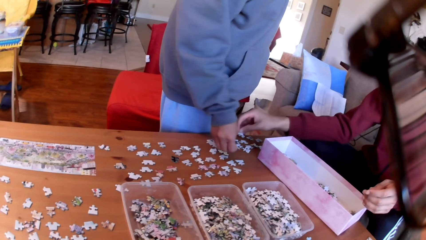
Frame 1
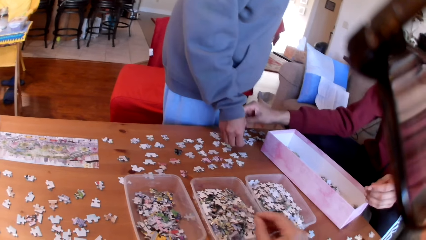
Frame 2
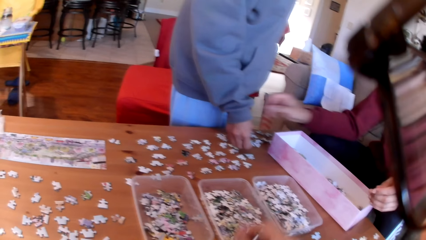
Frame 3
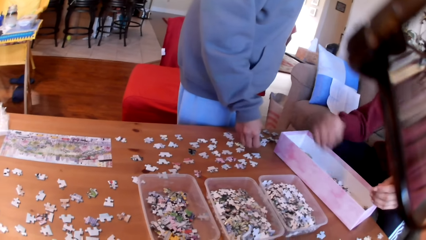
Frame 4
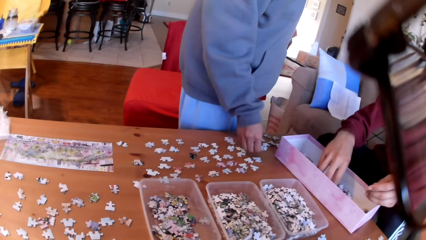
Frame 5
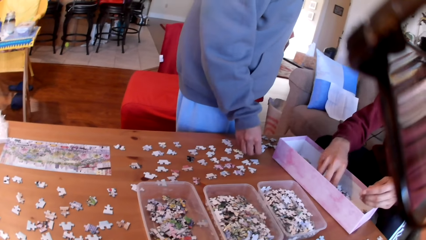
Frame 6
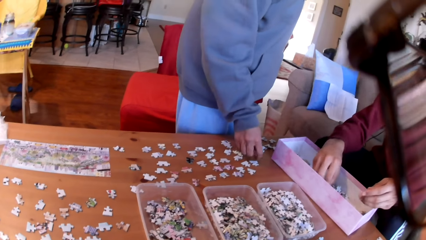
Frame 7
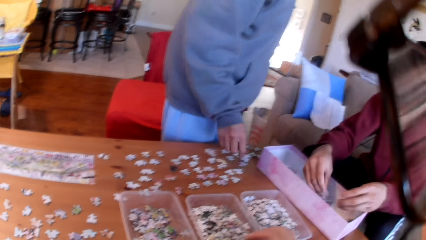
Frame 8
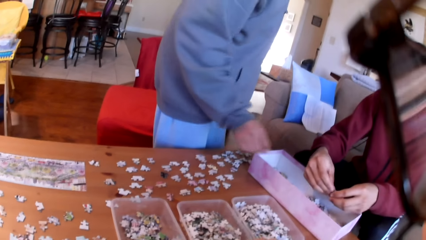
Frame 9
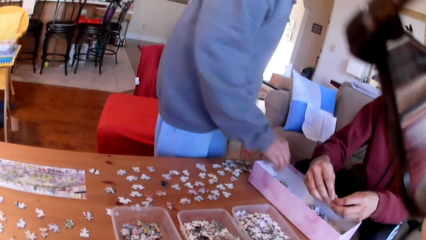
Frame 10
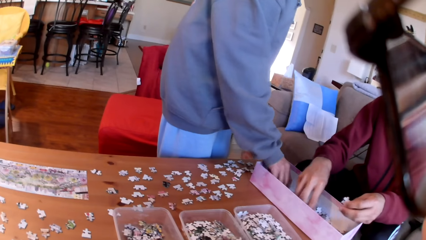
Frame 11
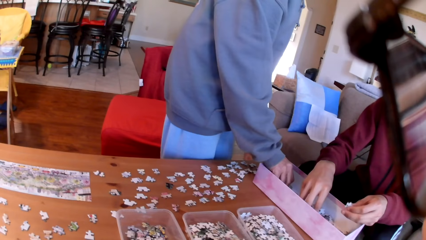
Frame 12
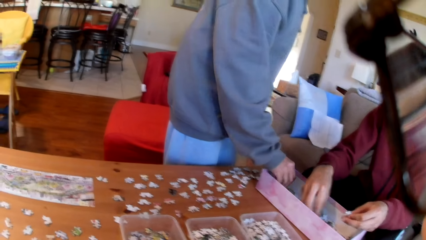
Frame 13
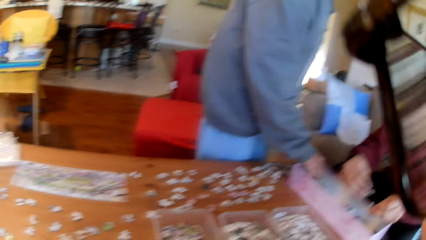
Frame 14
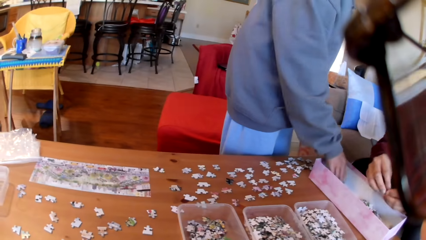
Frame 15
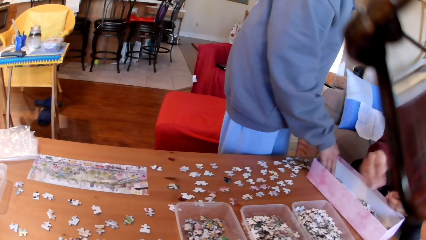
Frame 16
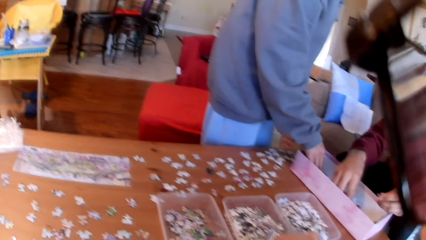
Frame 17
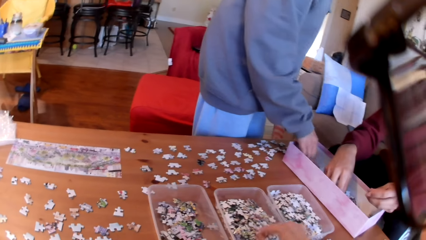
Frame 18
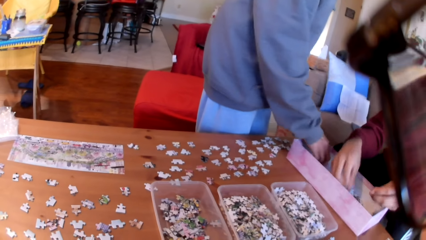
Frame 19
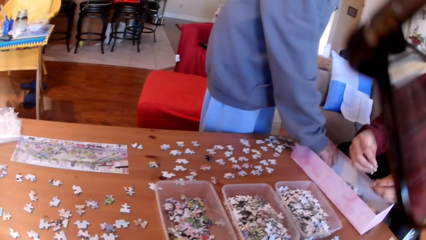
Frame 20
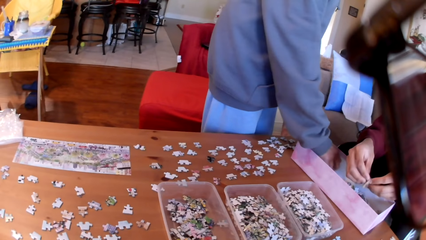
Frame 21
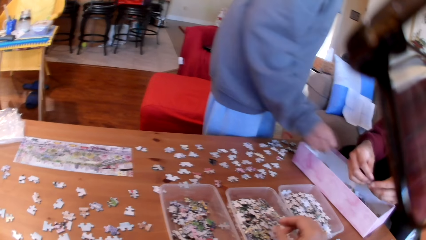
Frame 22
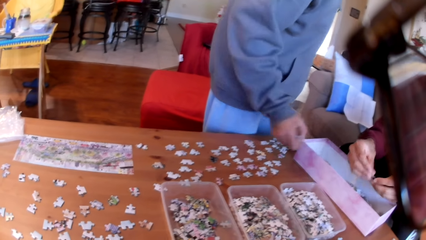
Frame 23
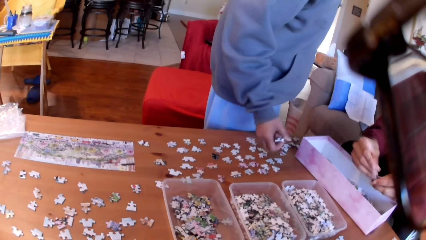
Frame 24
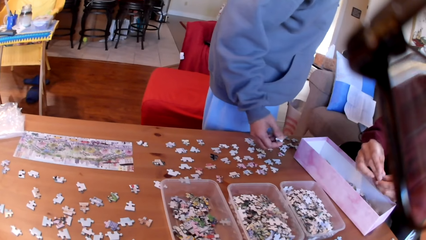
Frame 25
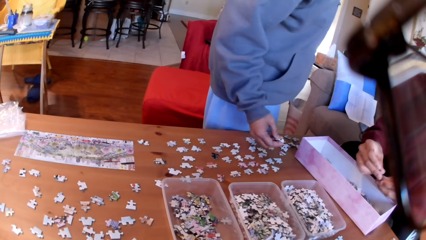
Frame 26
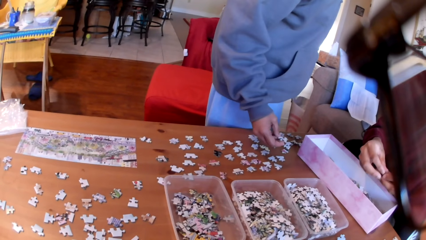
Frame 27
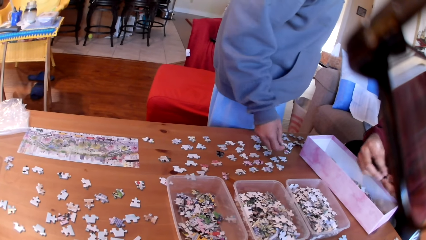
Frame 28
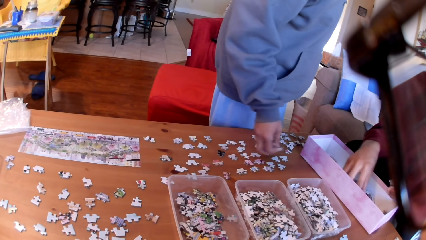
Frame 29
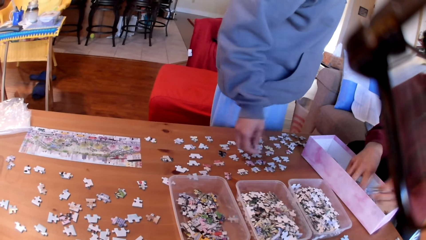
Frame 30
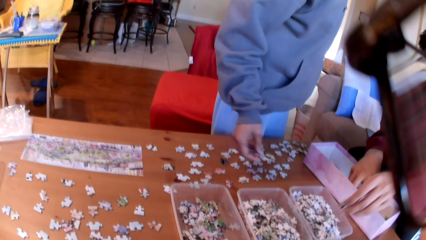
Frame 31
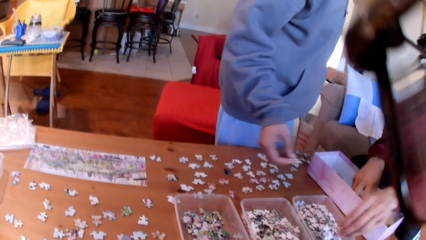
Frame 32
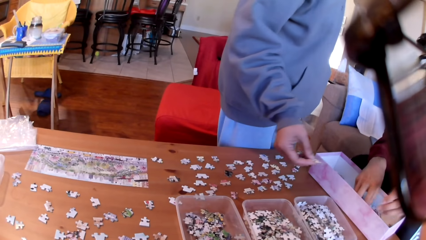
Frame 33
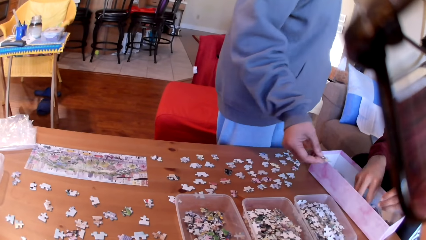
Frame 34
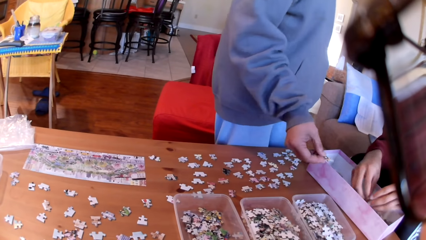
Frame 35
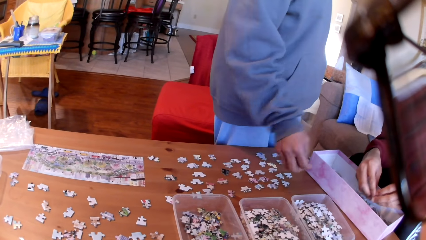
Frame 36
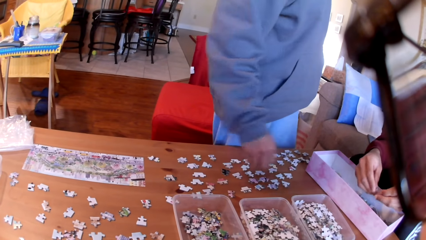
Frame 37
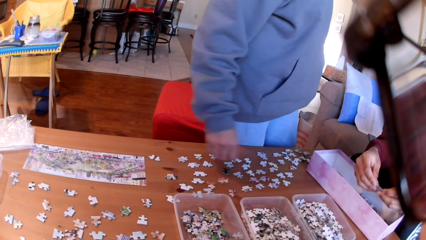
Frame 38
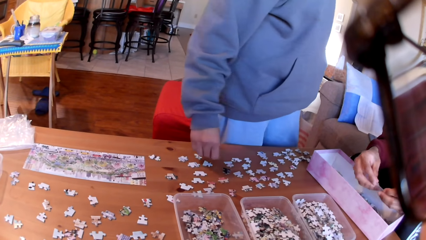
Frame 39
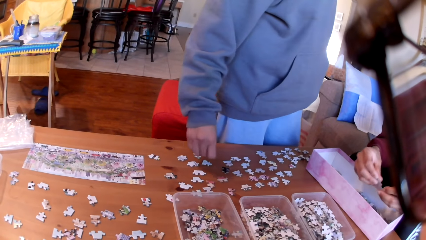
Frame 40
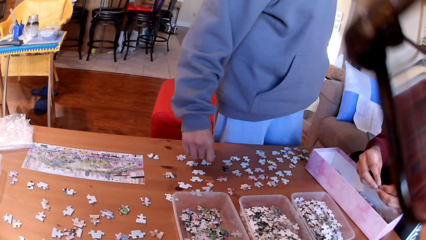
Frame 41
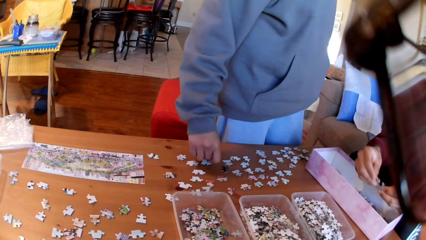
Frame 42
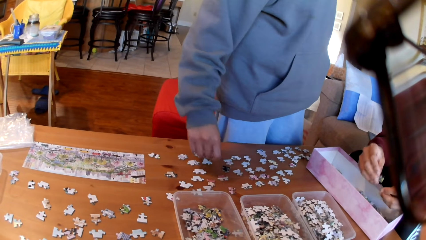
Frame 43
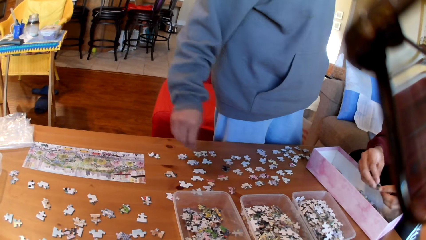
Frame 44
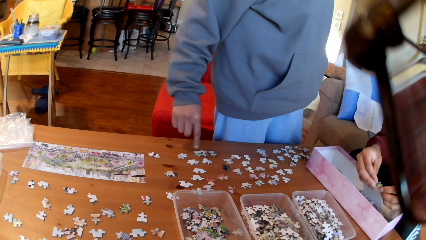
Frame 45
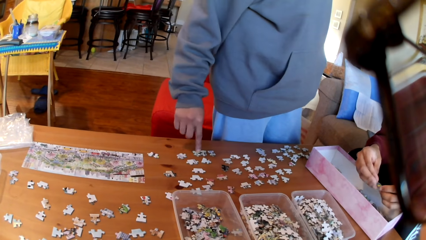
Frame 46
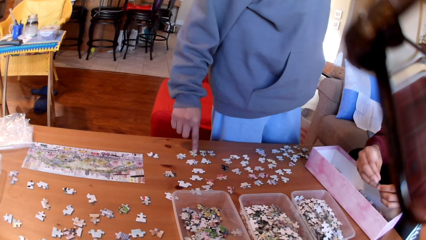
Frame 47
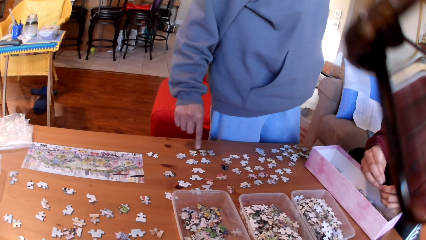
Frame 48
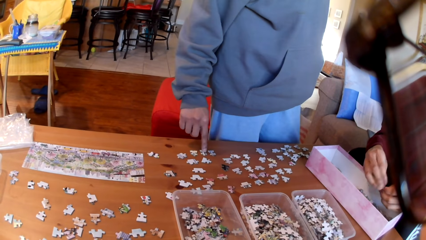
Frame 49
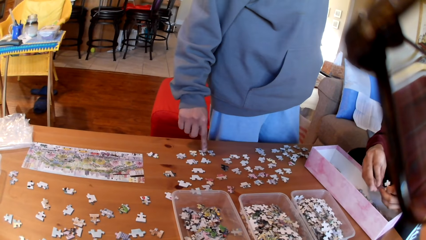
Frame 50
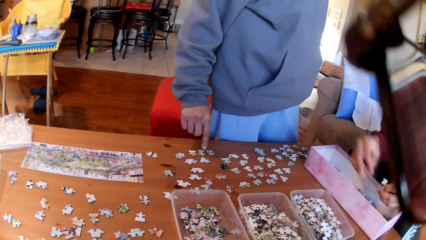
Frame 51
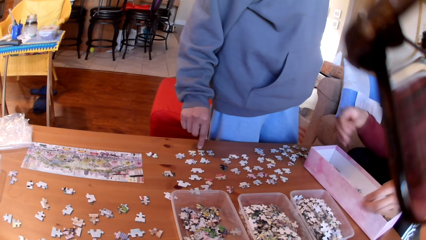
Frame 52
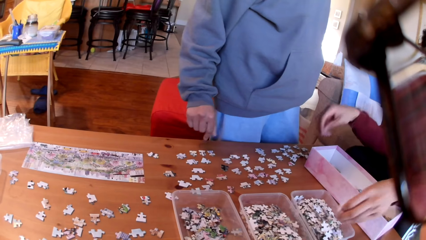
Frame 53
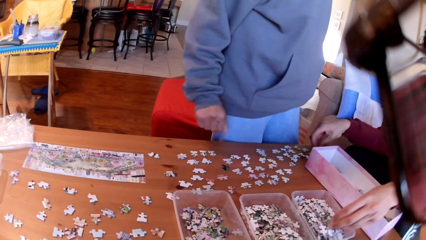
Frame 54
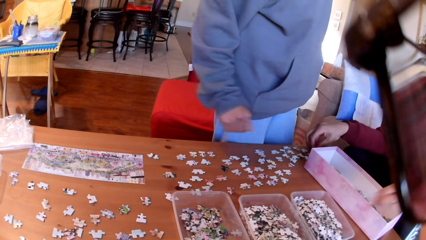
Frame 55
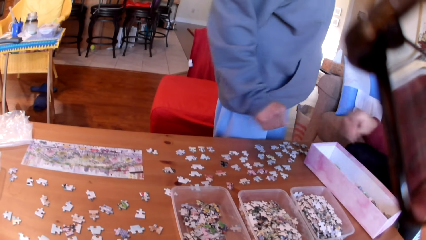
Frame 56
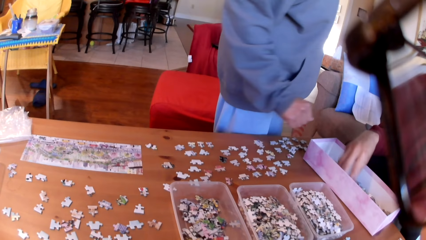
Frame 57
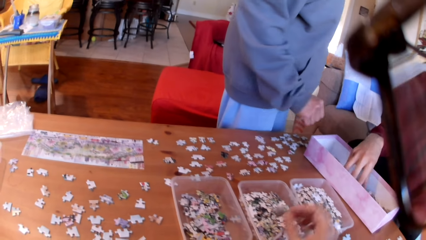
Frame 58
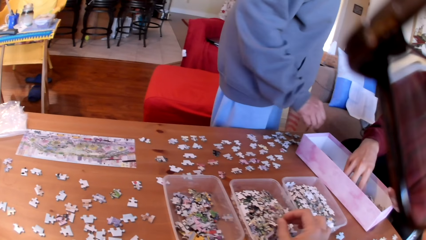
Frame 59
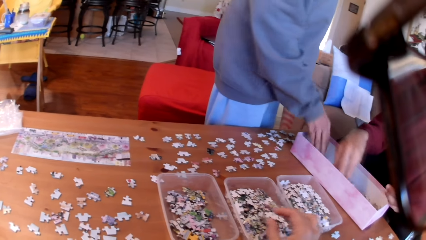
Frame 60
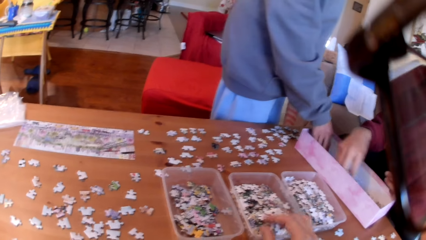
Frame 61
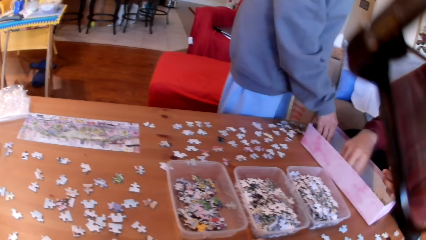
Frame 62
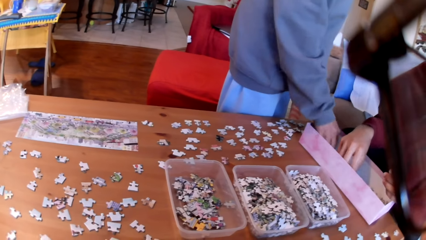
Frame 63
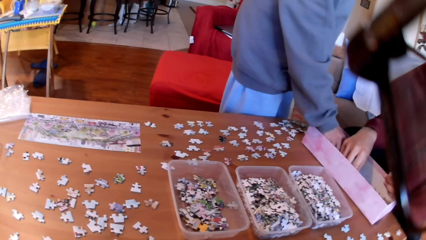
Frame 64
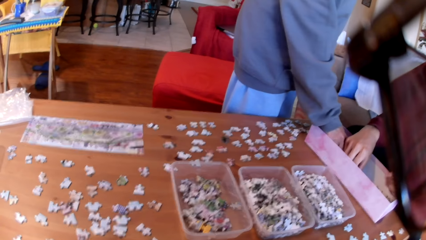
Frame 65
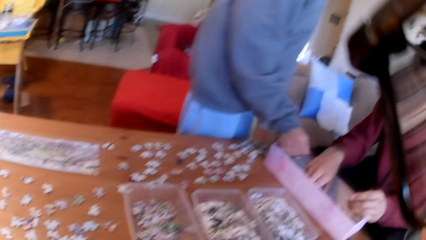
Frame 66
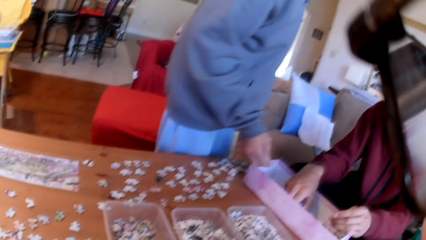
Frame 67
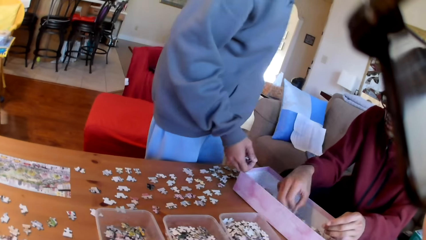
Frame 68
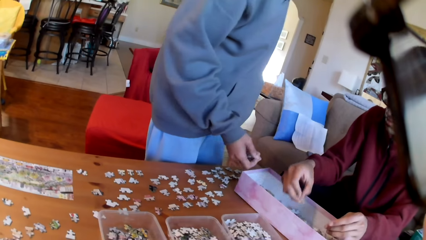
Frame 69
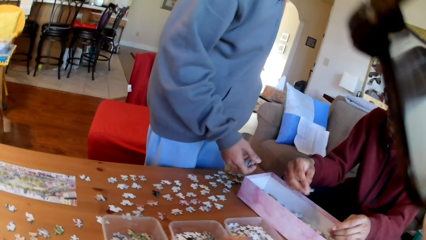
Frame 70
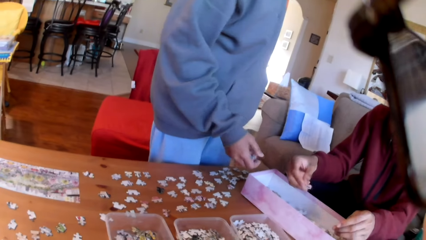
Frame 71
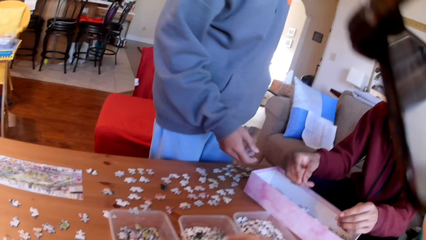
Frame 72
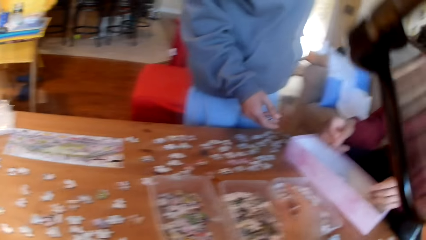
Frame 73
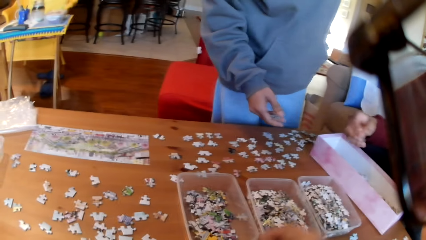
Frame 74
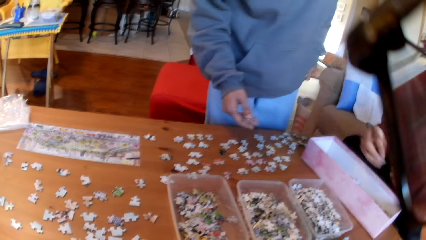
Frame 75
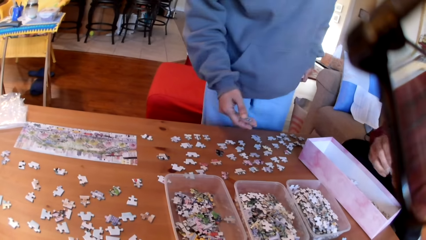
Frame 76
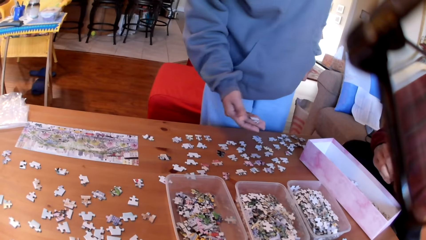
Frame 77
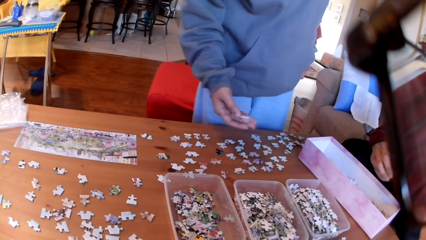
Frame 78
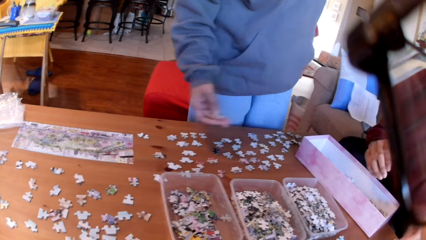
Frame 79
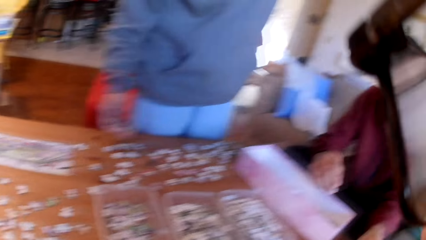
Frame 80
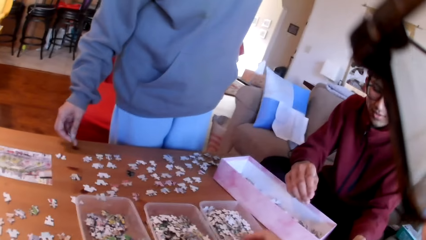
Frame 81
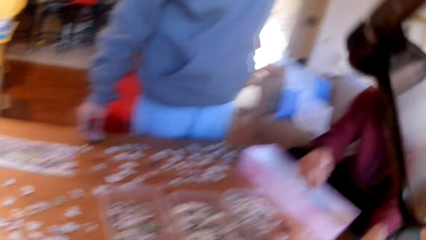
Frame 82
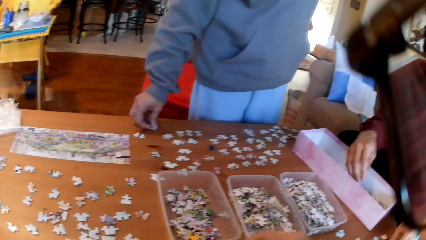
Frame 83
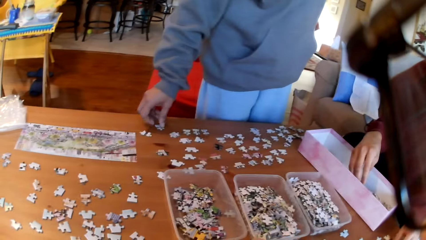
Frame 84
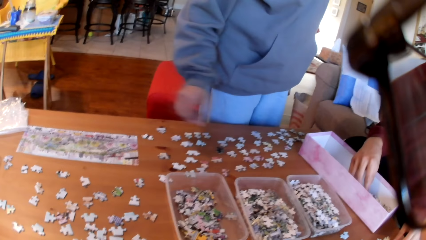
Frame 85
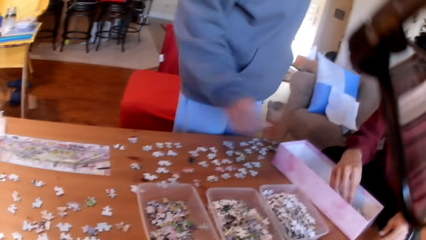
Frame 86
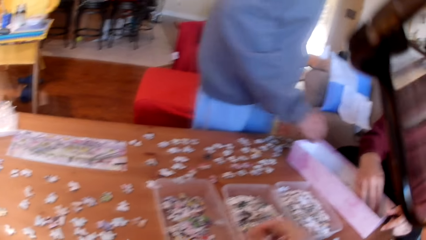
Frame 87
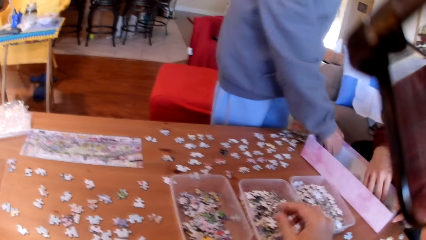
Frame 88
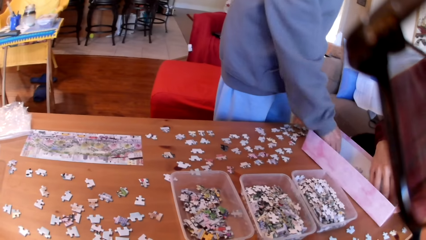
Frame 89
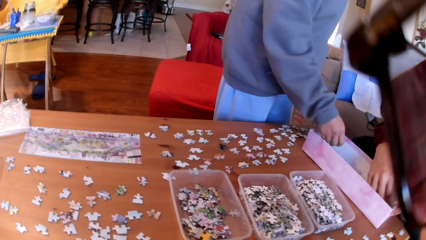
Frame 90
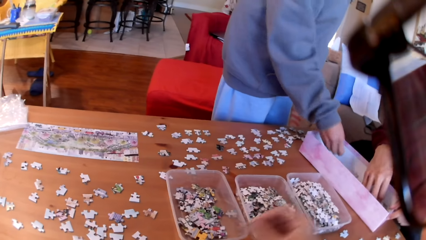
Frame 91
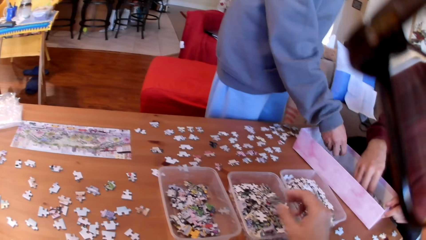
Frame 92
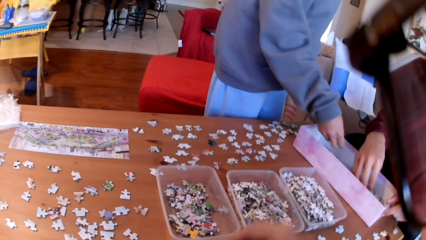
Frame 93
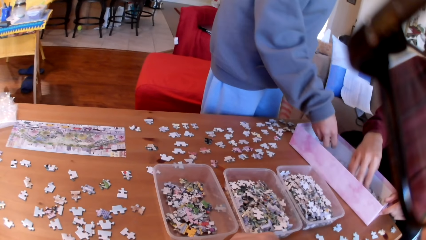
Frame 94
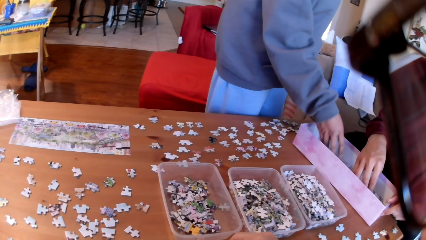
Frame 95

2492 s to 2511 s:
A man puts the puzzles on the table. The camera wearer puts a puzzle in the tin. The man takes a puzzle. A woman takes a puzzle. The camera wearer puts a puzzle in the tin. The woman puts the puzzle on the table. The man puts a puzzle in the tin. The woman touches the puzzles. The man puts the puzzles on the tin. The camera wearer puts a puzzle in the tin. The woman takes puzzles. The camera wearer puts a puzzle in the tin. The woman holds a puzzle in the hand. The camera wearer puts a puzzle in the tin. The man takes a puzzle. The woman arranges the puzzles on the table. The camera wearer puts a puzzle in the tin.
